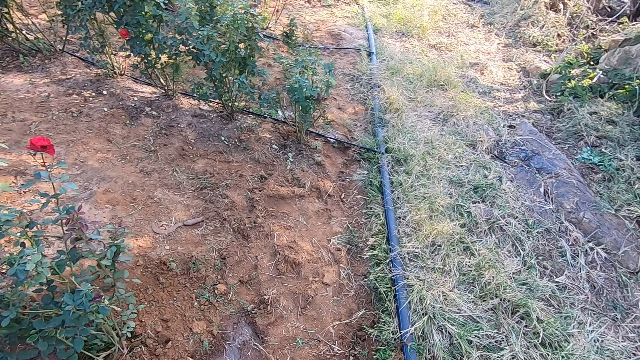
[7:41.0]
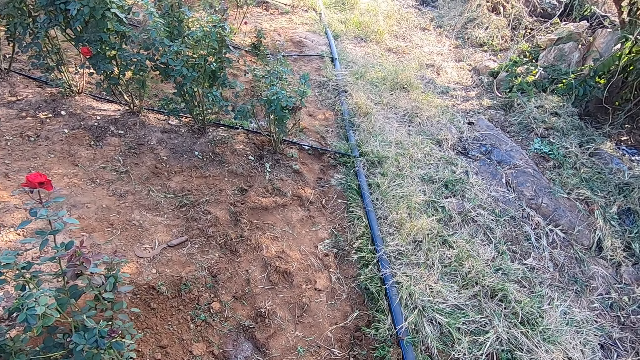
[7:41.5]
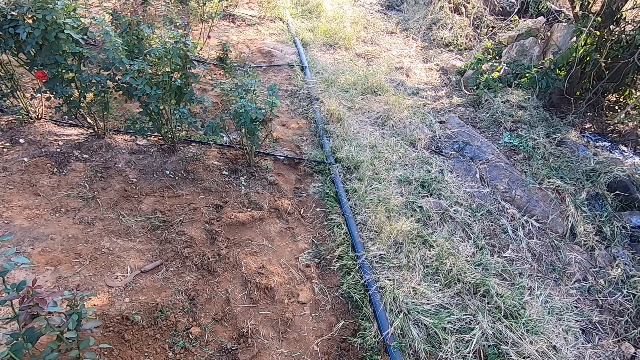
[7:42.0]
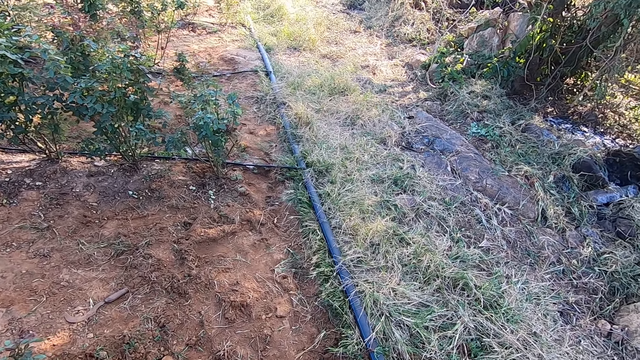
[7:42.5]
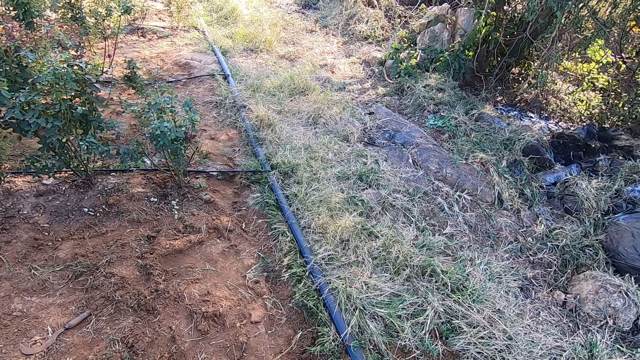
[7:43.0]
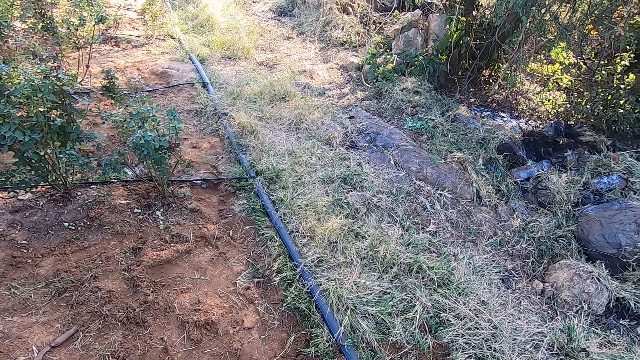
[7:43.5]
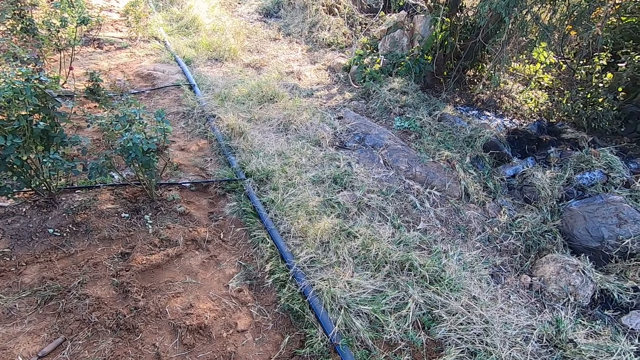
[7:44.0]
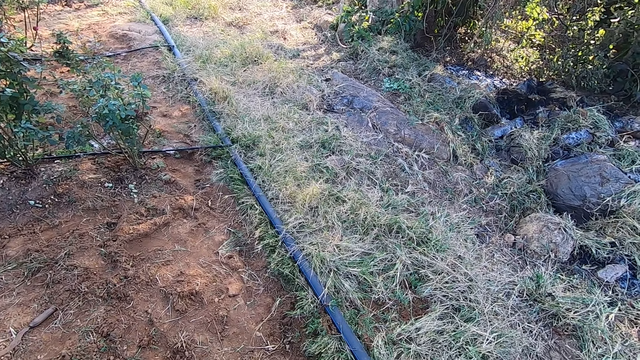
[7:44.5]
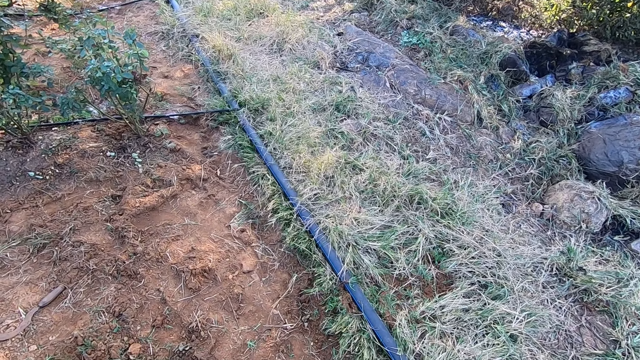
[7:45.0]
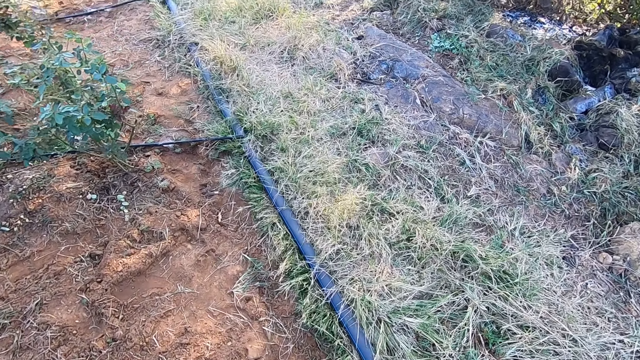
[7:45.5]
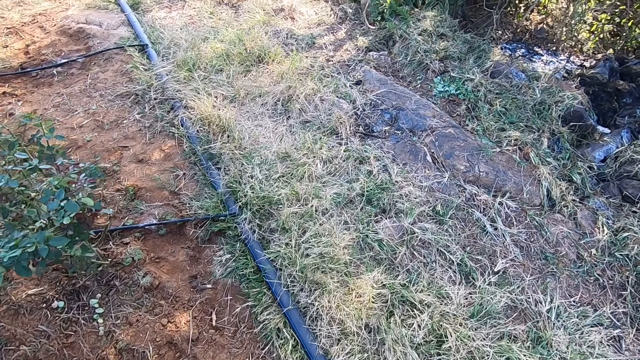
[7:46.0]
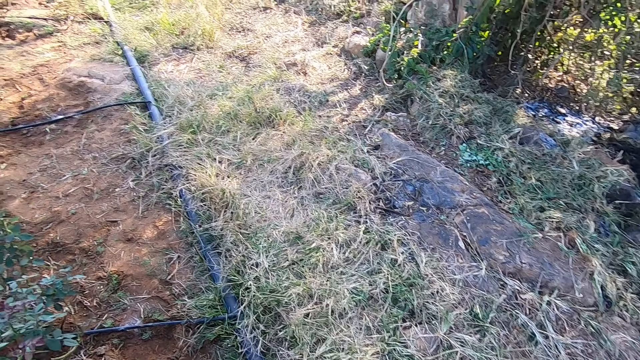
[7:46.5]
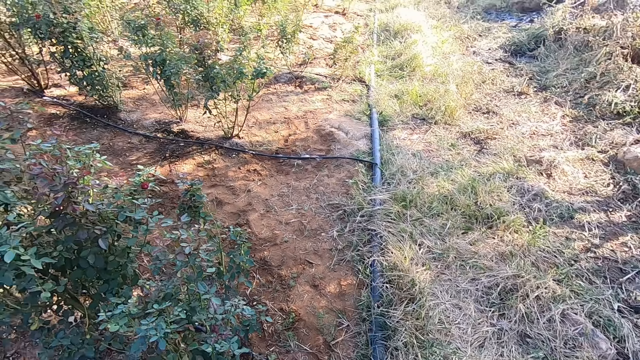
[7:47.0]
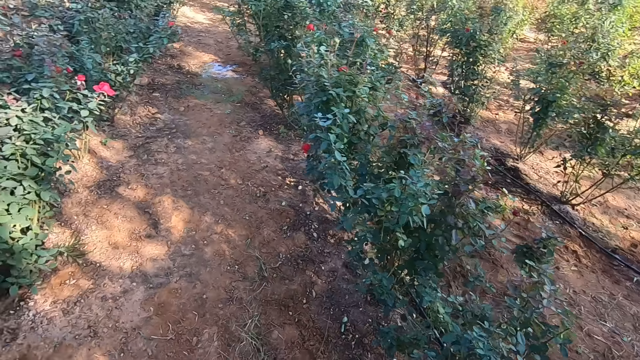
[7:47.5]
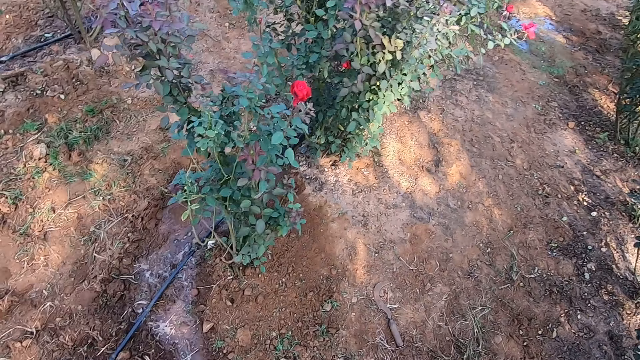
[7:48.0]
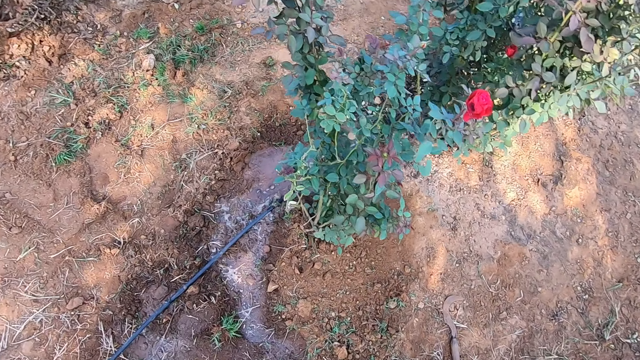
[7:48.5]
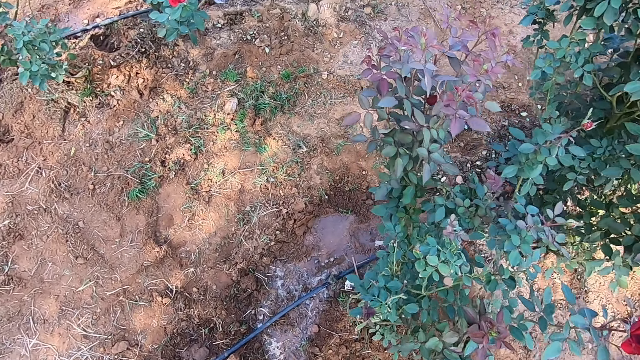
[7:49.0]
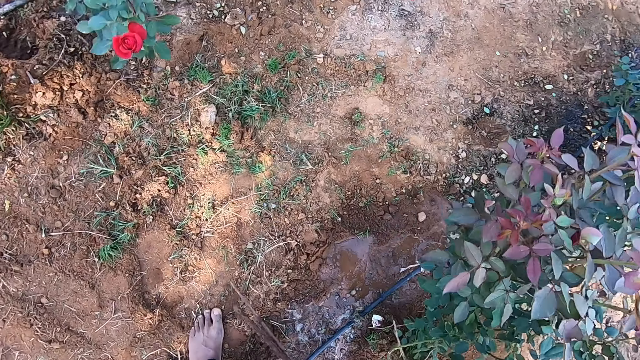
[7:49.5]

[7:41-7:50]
The camera wearer talks with a person. They walk in the garden. They turn around.

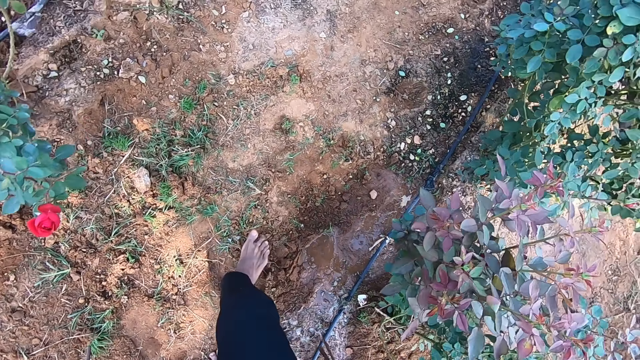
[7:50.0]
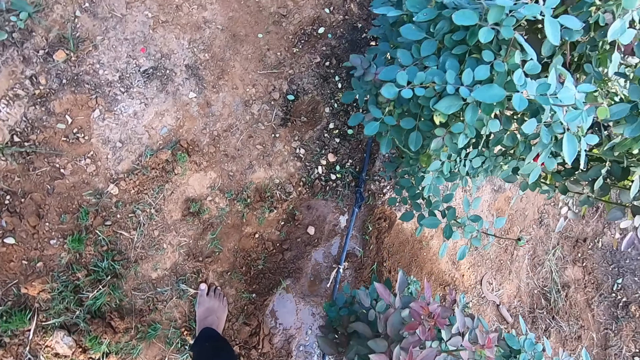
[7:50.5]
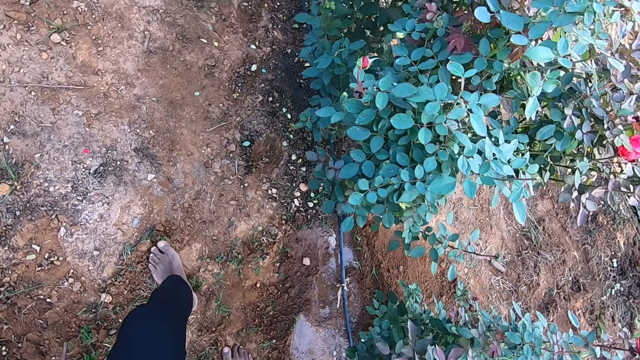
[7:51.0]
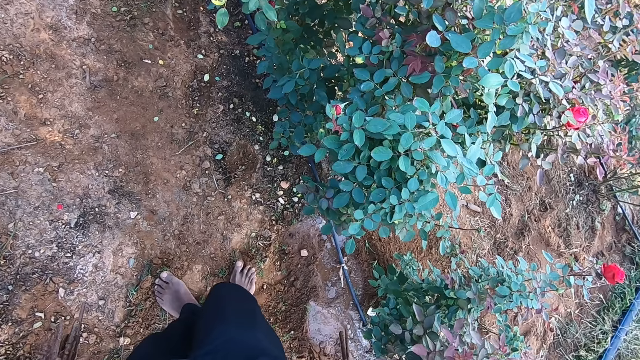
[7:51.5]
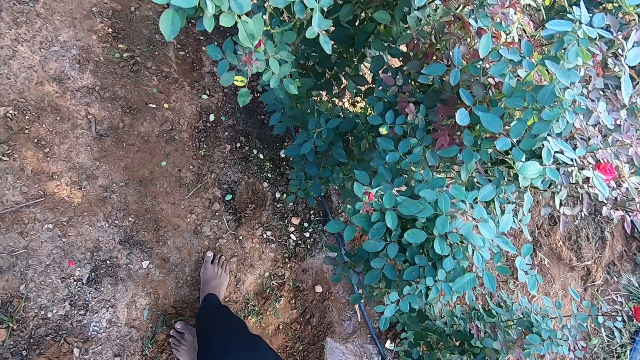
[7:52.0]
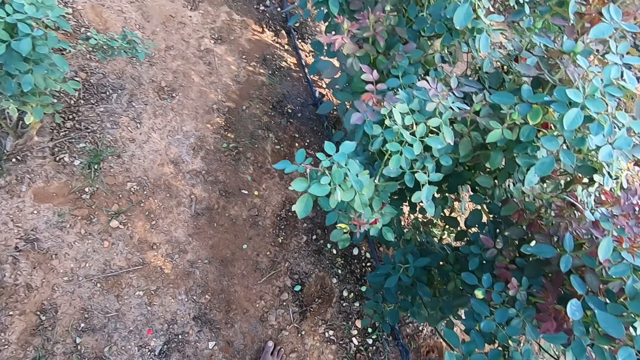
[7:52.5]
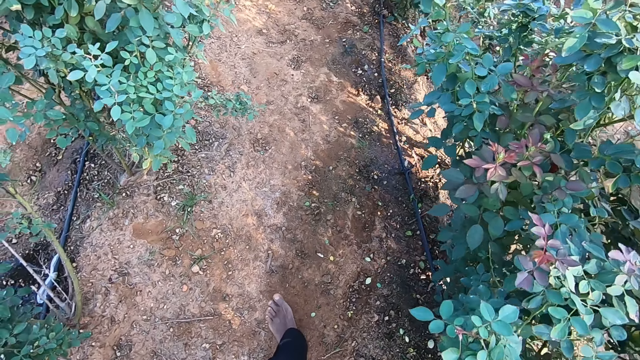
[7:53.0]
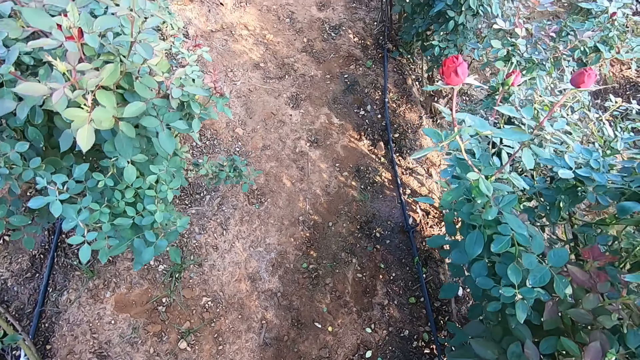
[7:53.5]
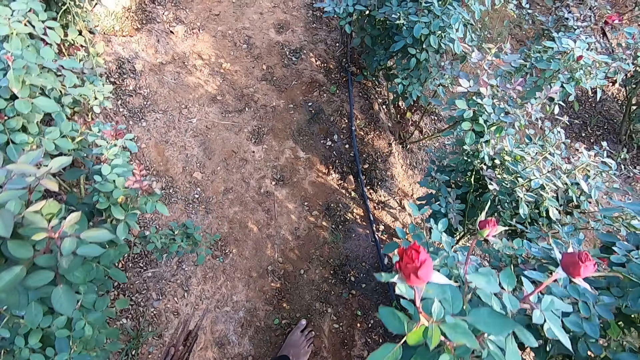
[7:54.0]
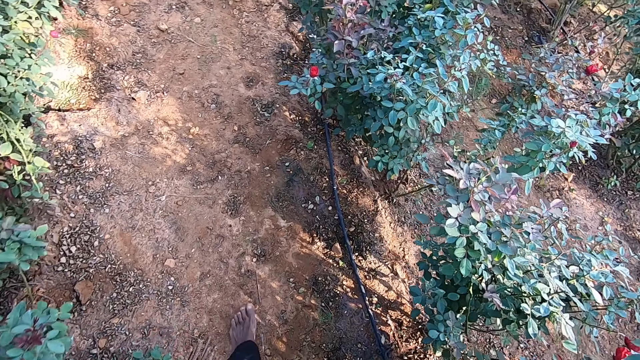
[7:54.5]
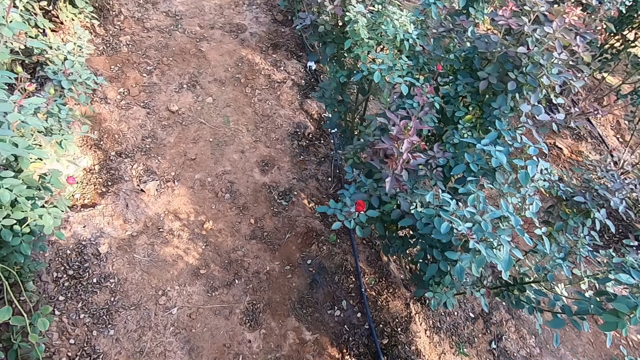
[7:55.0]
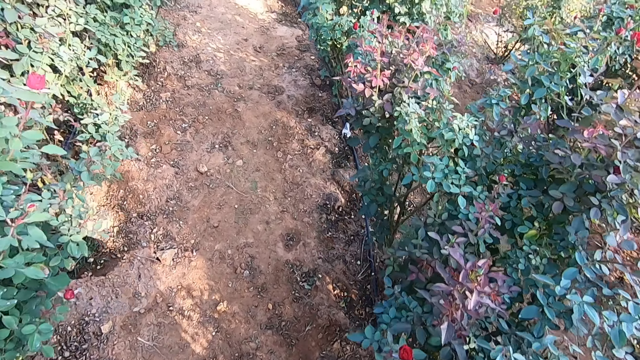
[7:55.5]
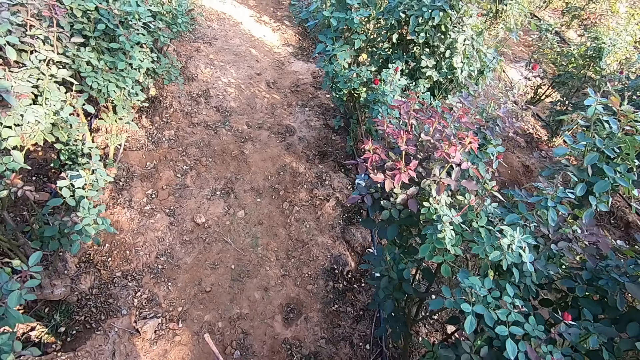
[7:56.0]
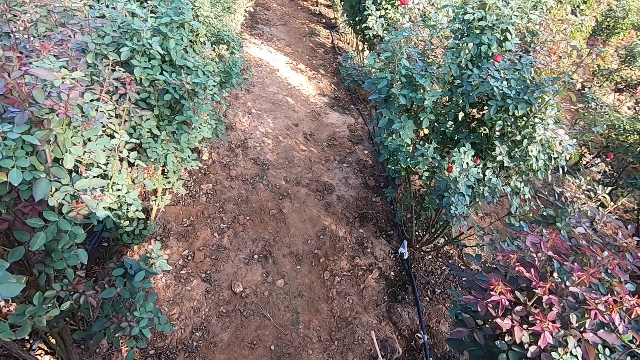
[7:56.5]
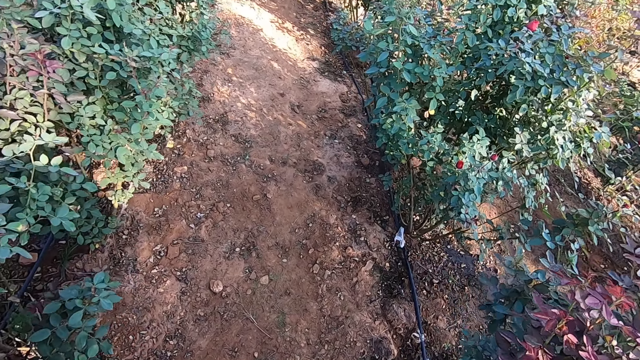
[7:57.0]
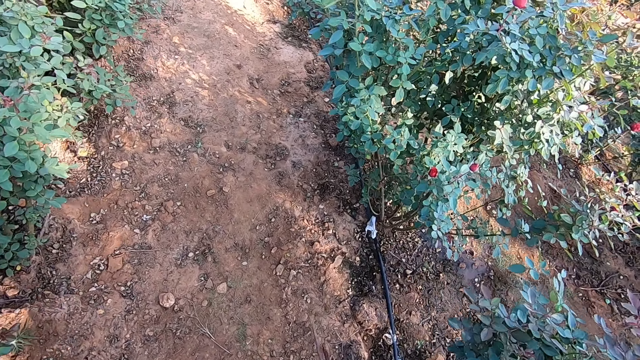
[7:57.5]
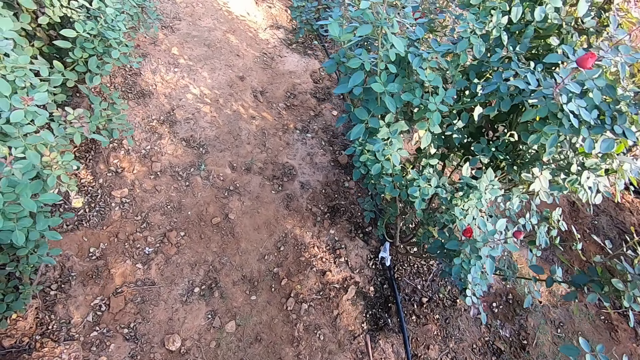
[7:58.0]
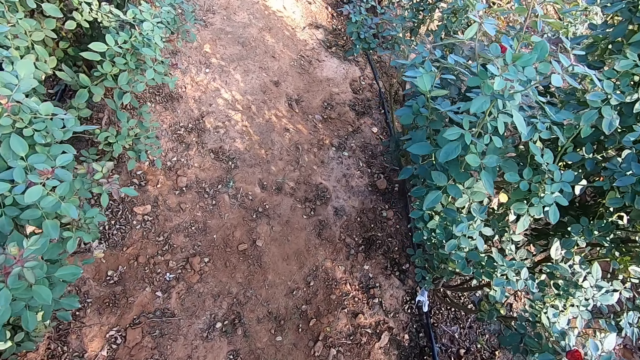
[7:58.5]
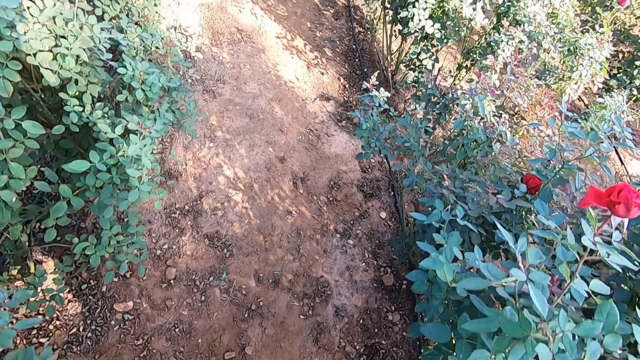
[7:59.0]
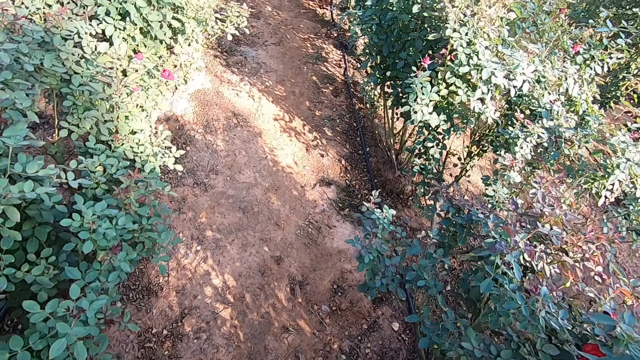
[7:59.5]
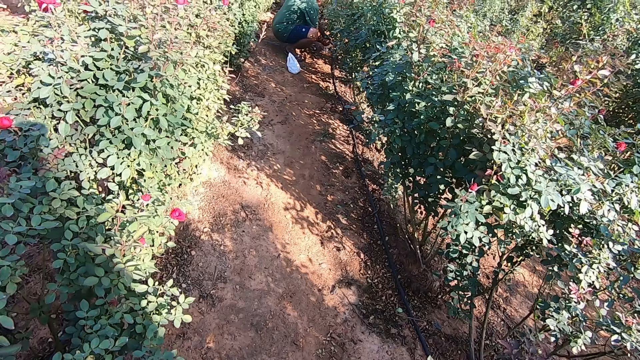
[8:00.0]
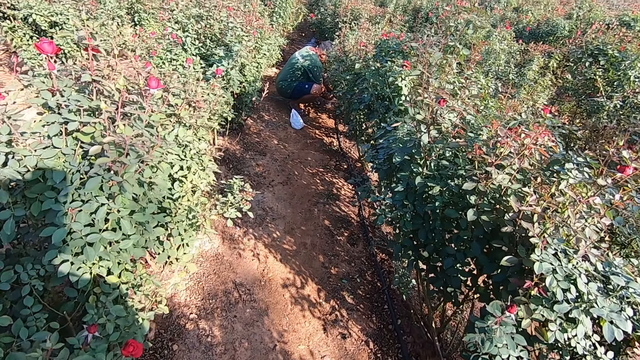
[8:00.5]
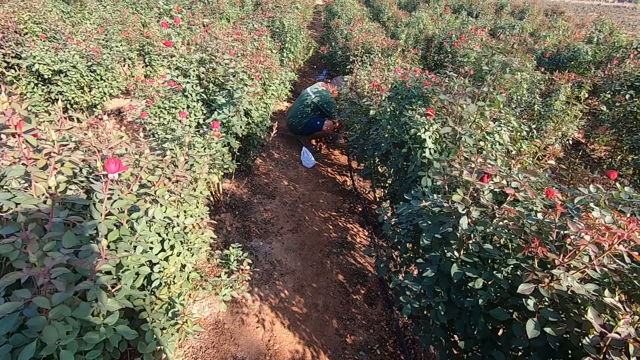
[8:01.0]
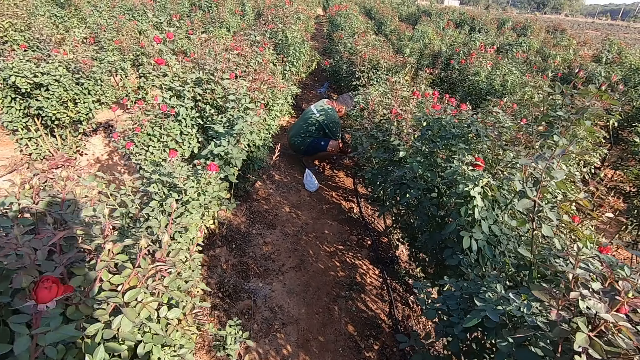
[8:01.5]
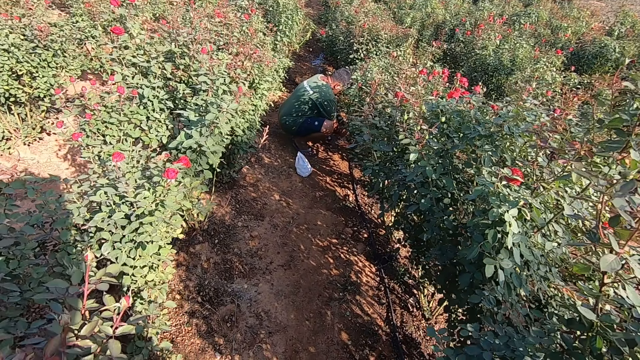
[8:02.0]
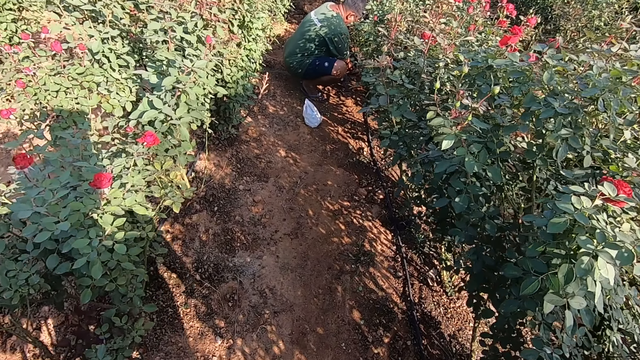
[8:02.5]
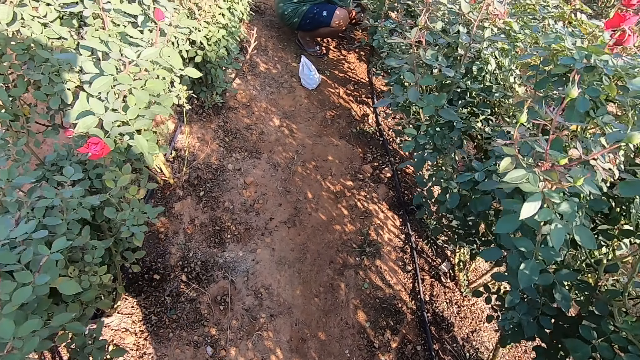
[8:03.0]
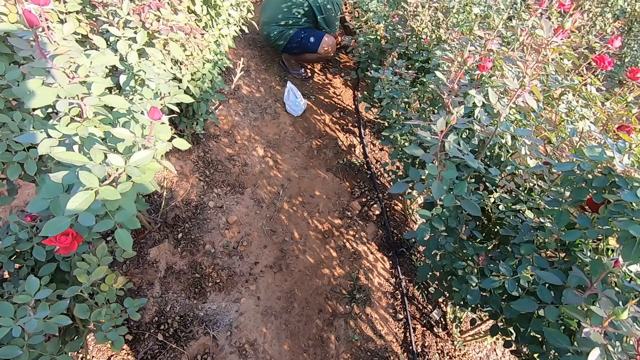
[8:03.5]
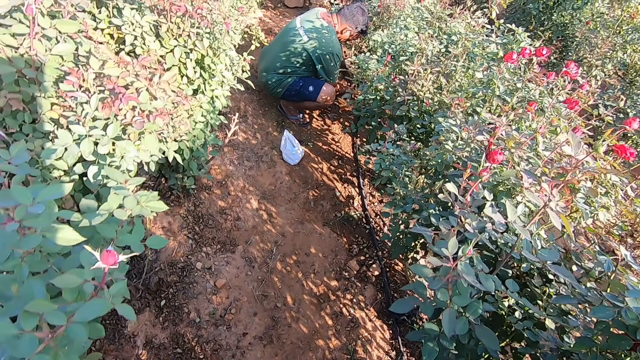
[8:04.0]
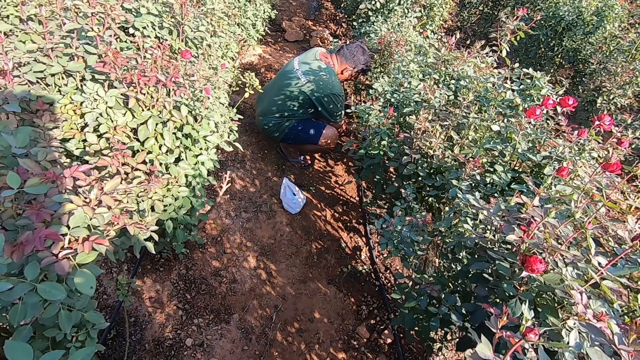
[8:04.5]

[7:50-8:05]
The camera wearer talks with a person. They walk in the garden. They talk with the person. They walk in the garden. They talk with the person. They walk in the garden.
